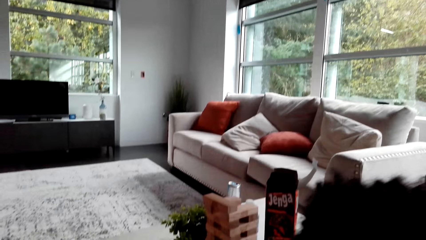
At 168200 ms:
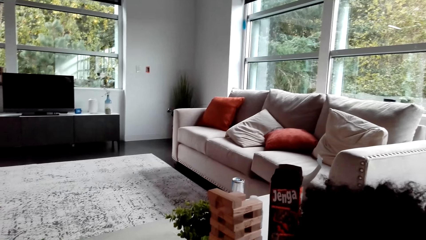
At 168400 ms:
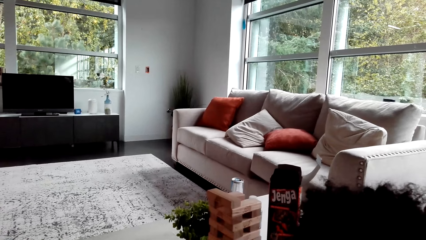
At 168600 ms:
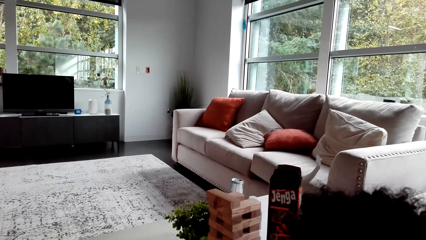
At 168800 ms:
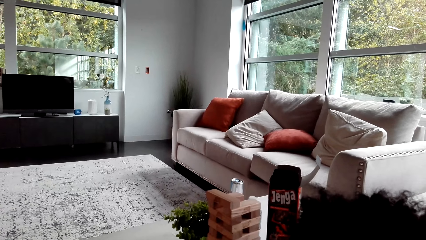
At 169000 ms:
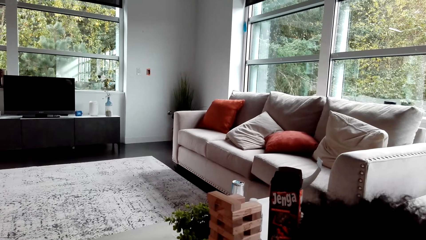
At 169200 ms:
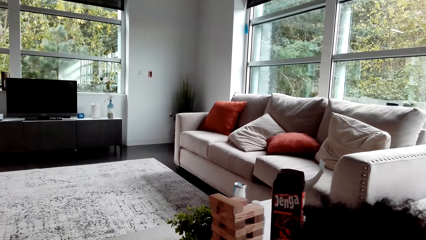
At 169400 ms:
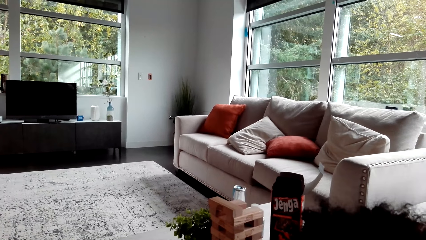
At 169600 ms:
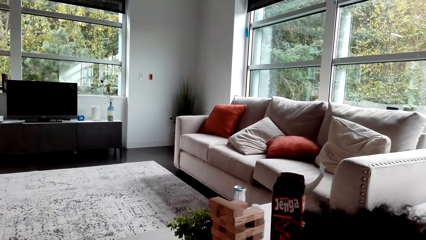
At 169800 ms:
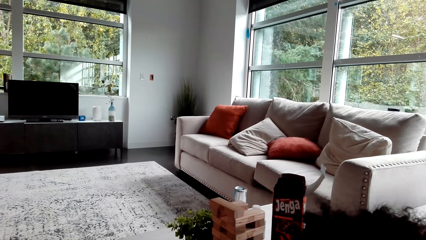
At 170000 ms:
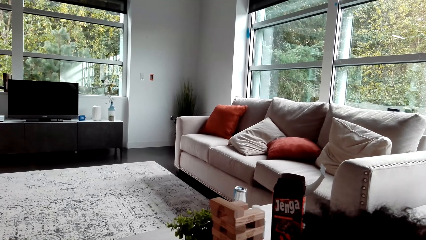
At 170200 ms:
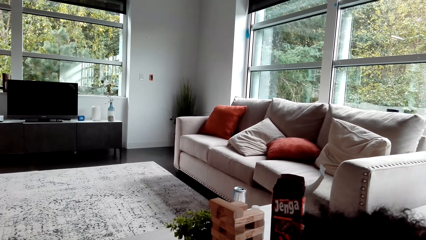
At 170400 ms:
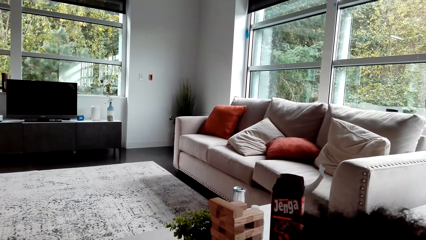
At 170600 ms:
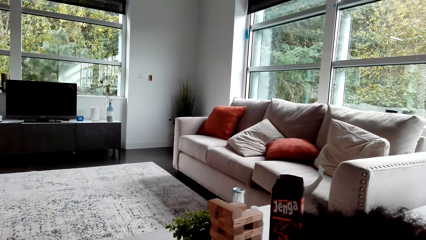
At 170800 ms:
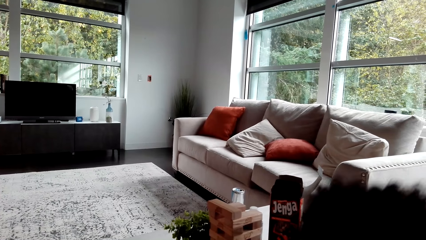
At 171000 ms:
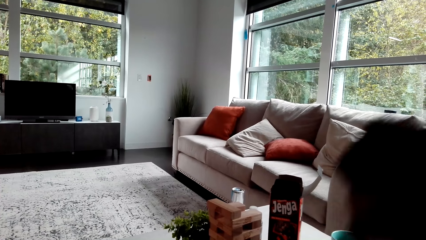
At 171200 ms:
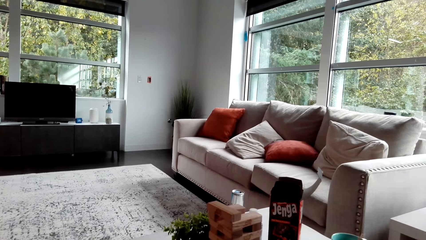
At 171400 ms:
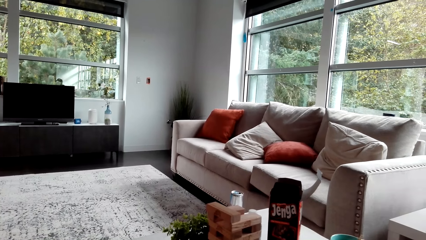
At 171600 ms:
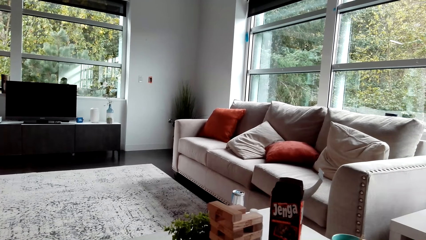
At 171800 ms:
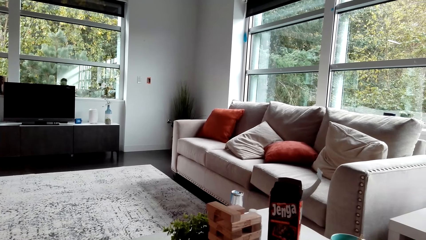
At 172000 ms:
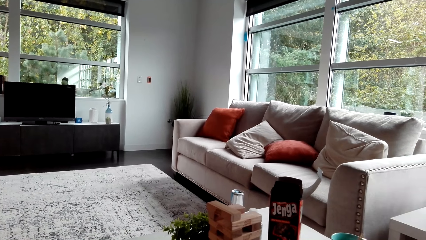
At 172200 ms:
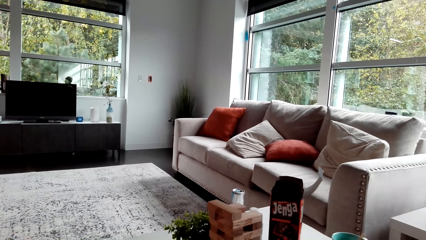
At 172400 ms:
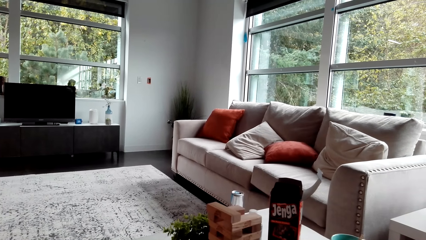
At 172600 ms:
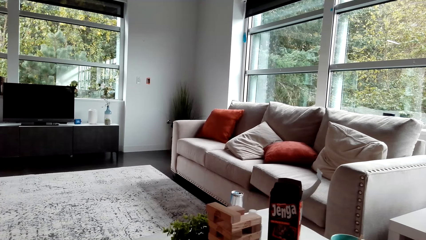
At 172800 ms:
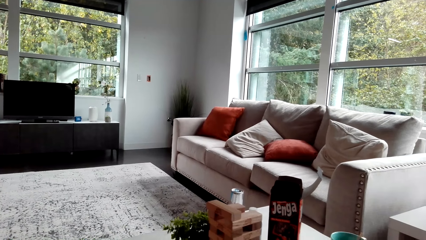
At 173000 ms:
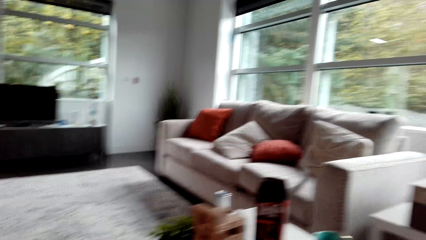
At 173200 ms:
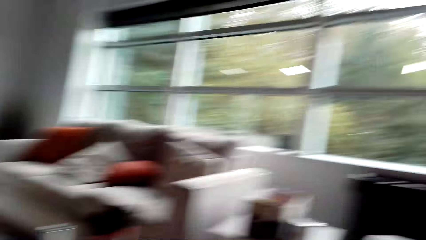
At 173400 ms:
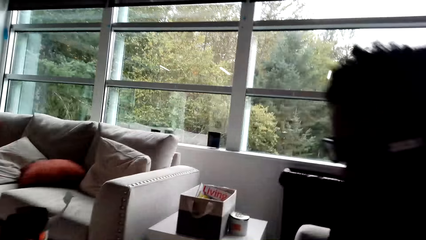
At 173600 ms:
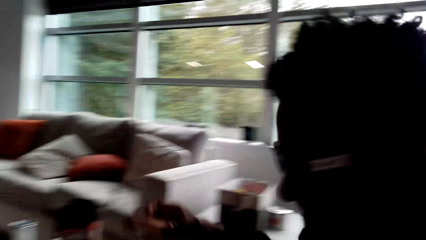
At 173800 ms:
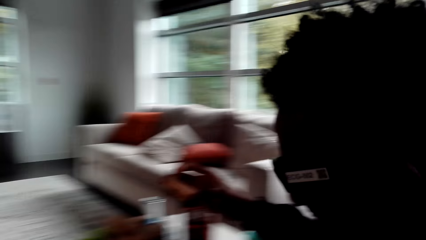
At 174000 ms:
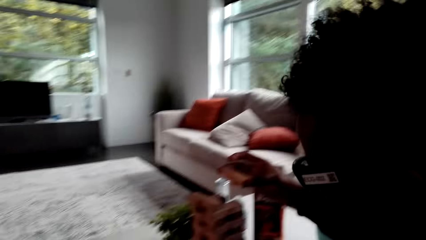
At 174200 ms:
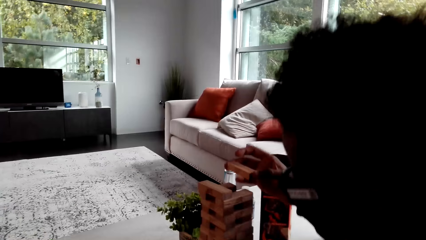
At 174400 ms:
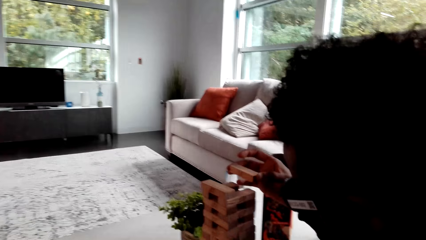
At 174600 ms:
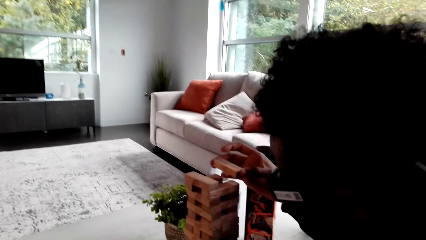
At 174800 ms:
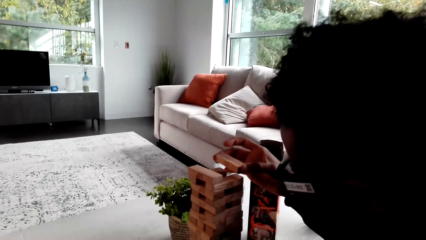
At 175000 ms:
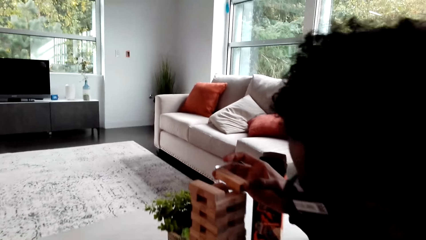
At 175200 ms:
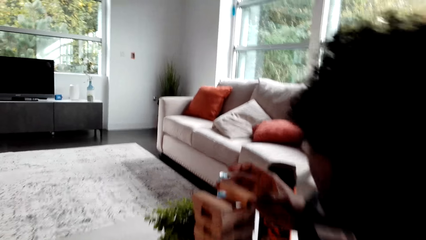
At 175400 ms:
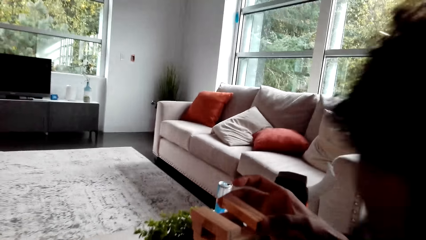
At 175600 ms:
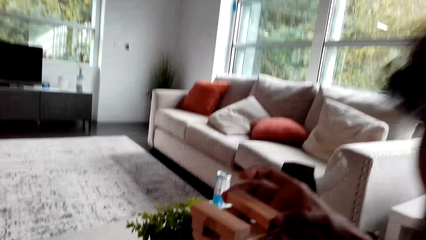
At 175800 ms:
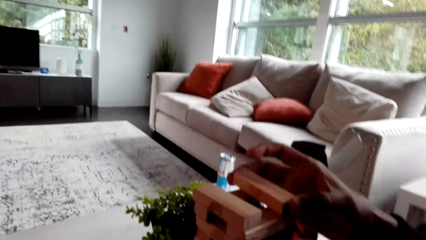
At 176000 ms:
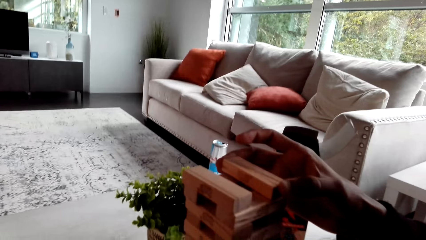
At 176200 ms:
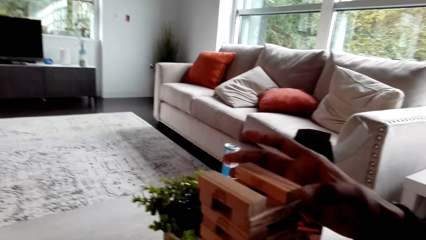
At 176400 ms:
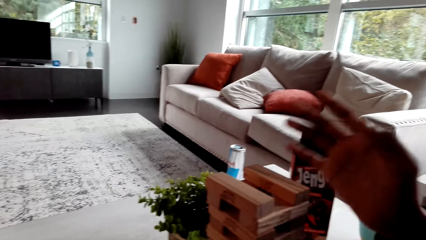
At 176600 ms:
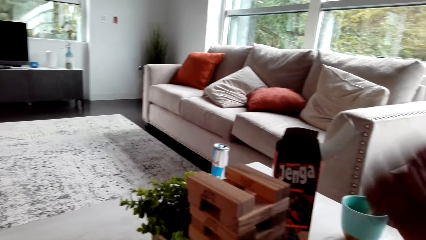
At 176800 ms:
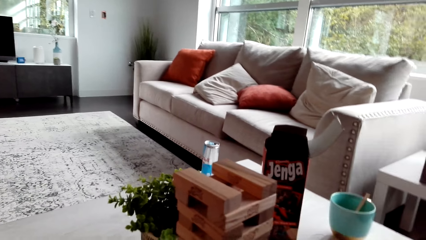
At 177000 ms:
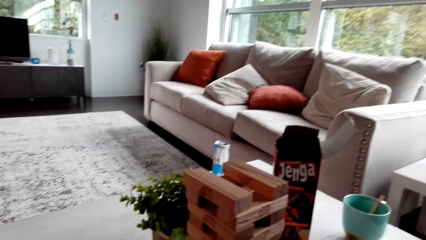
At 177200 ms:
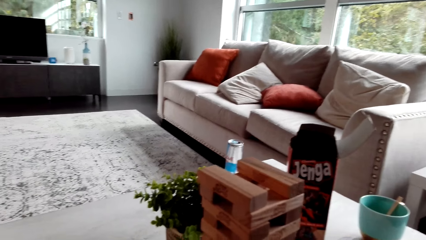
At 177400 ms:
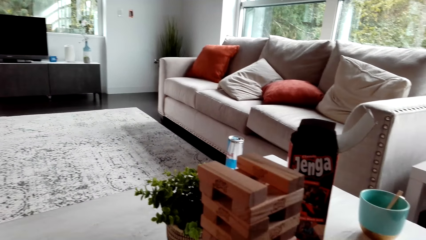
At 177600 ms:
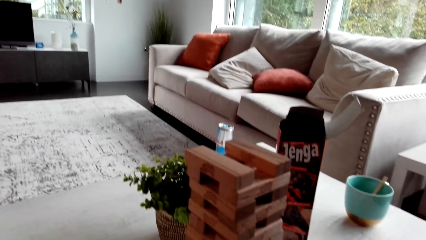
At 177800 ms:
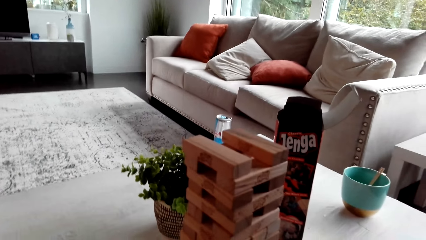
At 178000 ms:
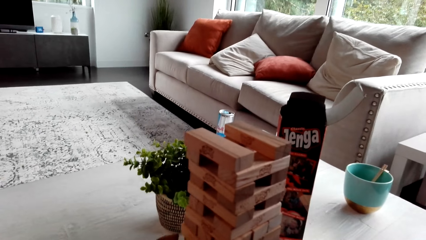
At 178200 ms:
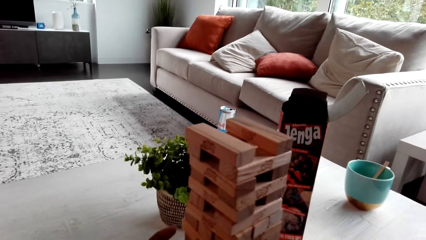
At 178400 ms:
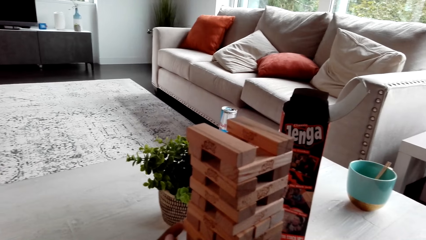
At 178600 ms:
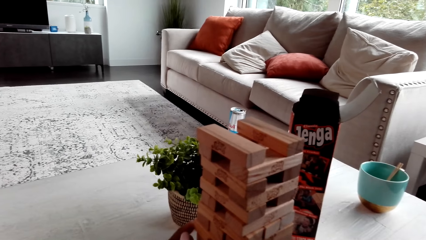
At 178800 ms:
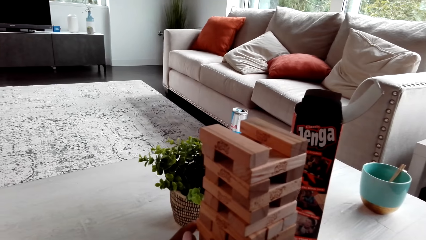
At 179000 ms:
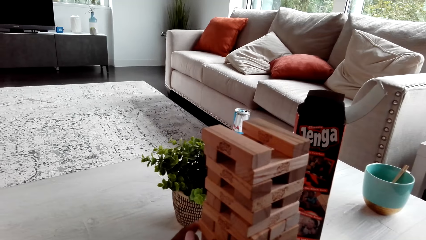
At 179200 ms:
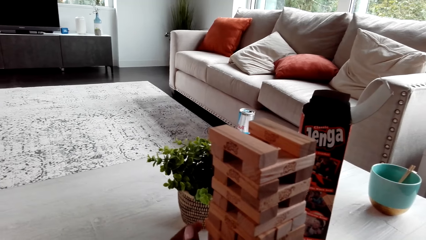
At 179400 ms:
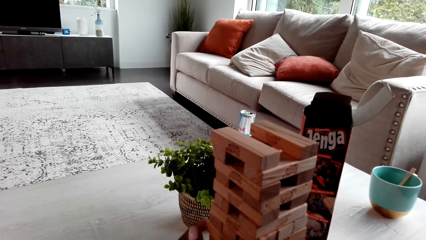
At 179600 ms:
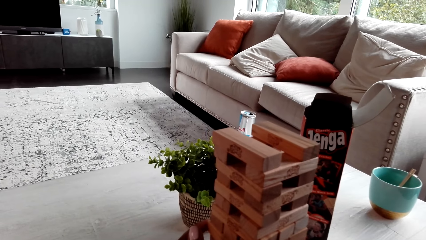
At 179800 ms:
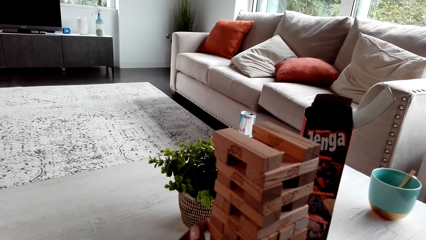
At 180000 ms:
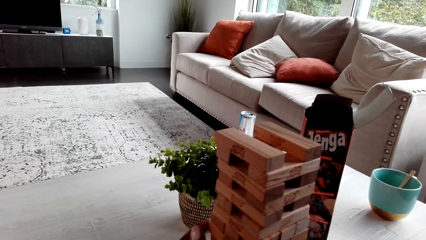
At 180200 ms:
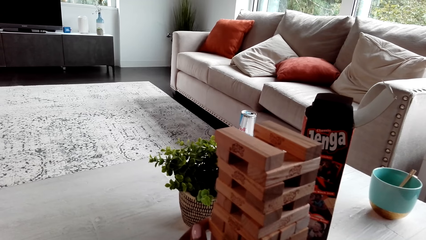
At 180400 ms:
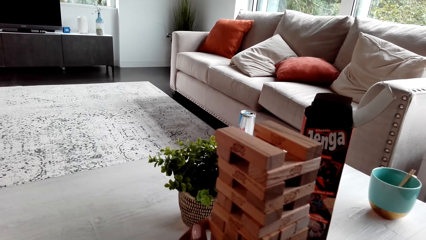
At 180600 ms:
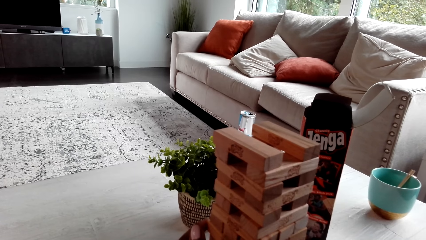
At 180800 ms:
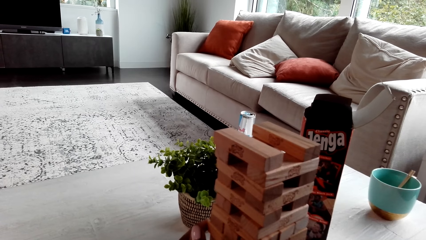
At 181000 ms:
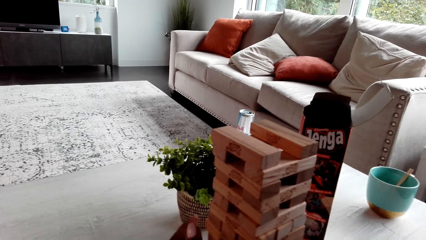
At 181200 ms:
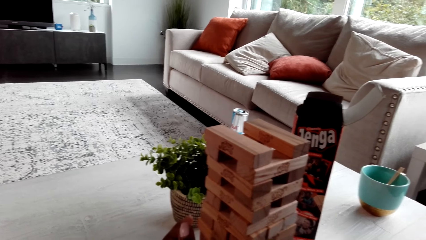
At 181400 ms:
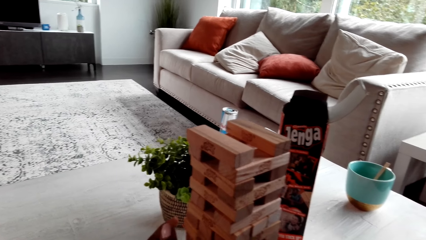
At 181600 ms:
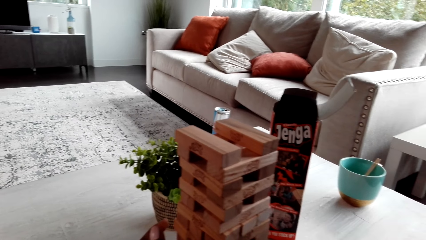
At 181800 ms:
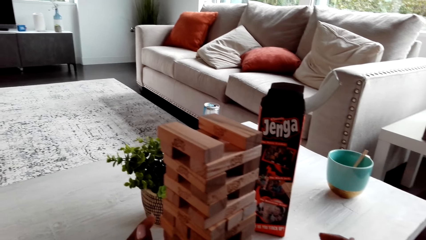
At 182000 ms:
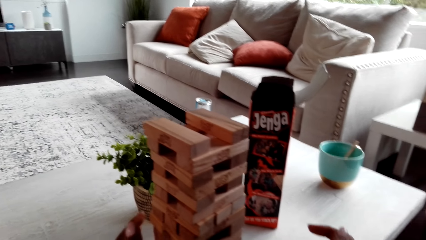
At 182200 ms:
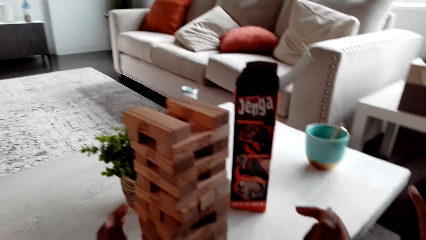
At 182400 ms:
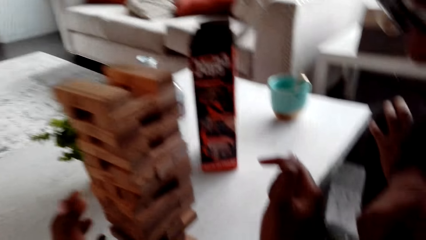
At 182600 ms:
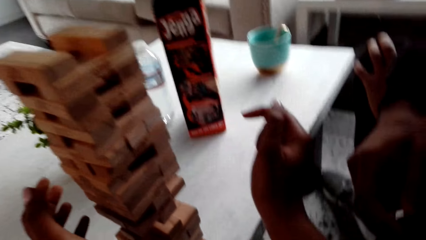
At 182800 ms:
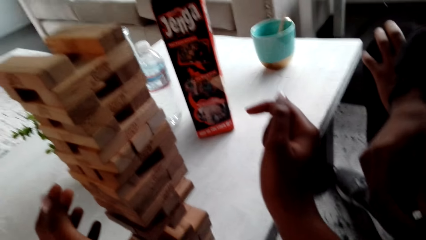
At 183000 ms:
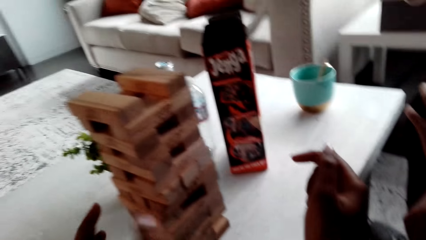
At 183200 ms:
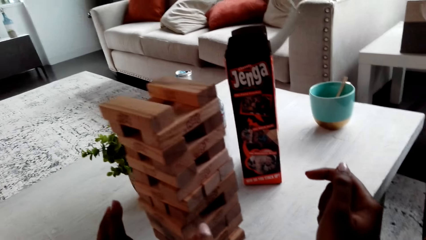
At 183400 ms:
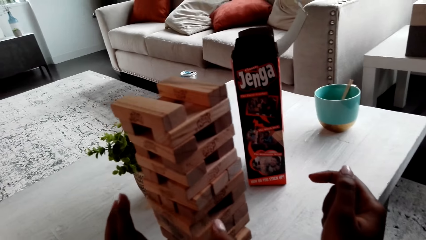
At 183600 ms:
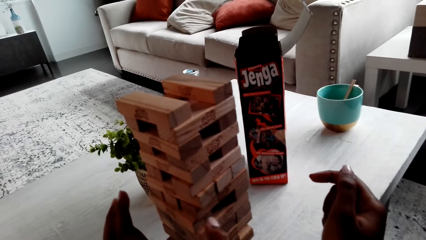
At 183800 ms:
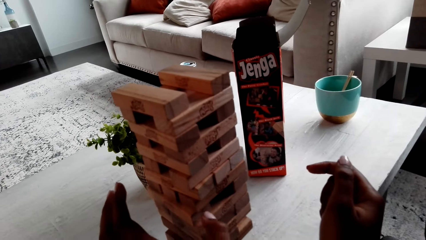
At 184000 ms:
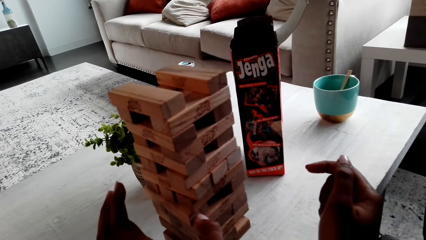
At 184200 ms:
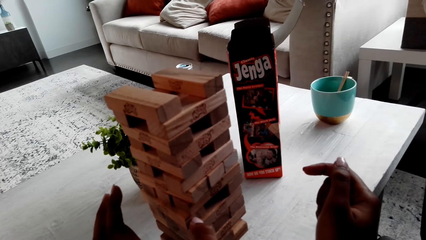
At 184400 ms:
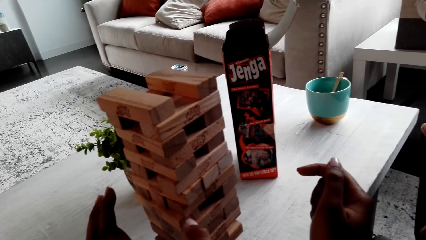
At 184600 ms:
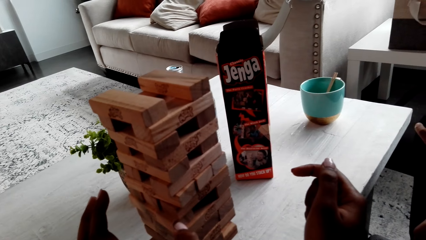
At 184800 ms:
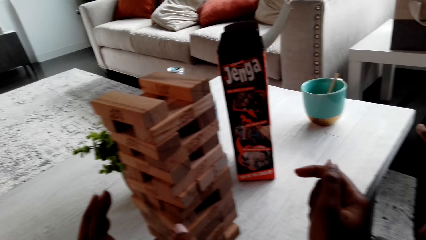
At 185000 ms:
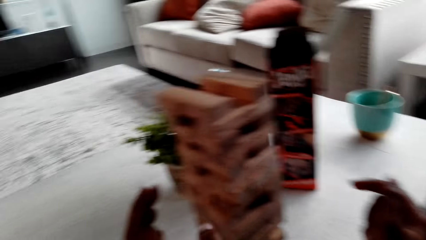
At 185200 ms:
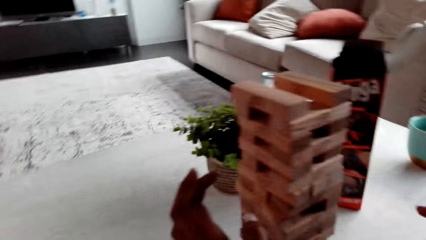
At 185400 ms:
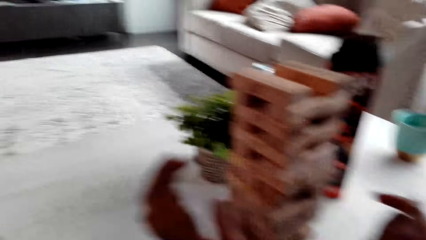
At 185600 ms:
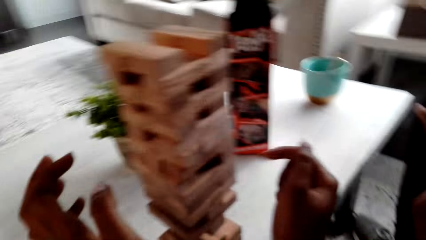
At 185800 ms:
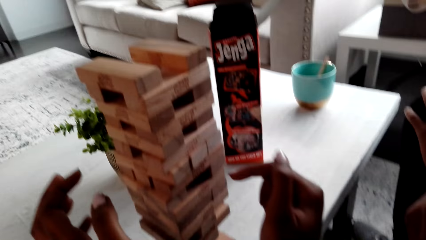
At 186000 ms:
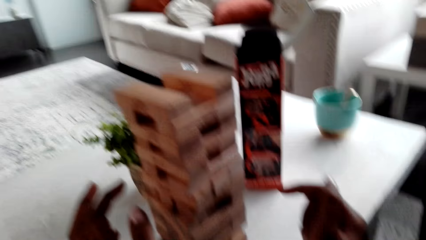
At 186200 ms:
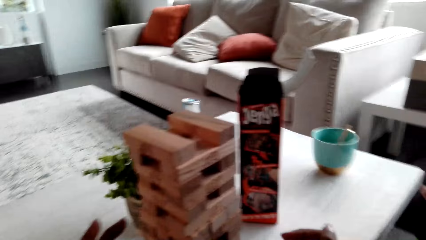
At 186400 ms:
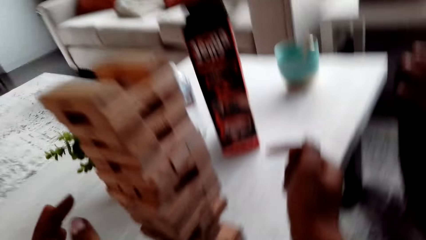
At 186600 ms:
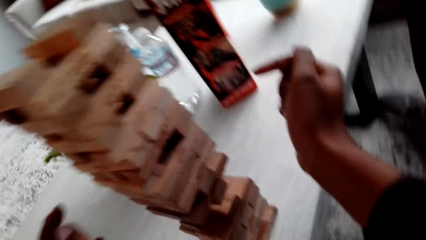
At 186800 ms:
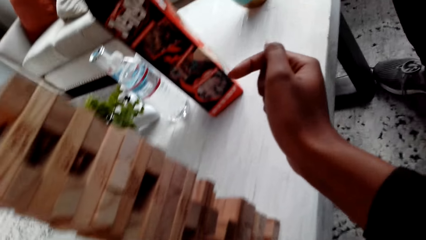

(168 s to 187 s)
A man plays the jenga game. The man piles a block. The camera wearer looks around. They play the jenga game. They point at the jenga blocks.
